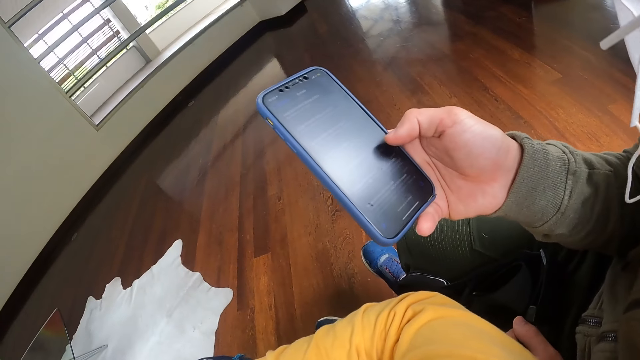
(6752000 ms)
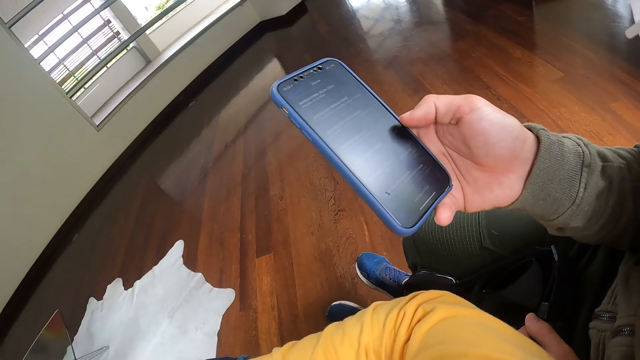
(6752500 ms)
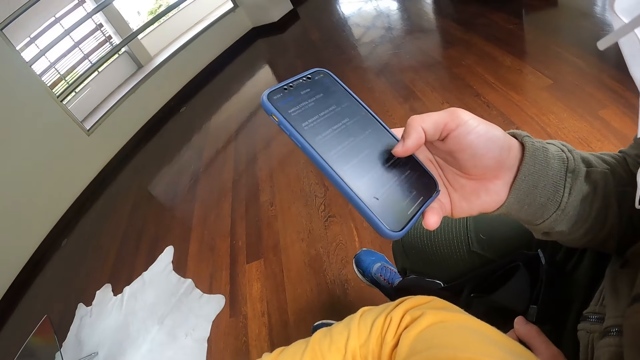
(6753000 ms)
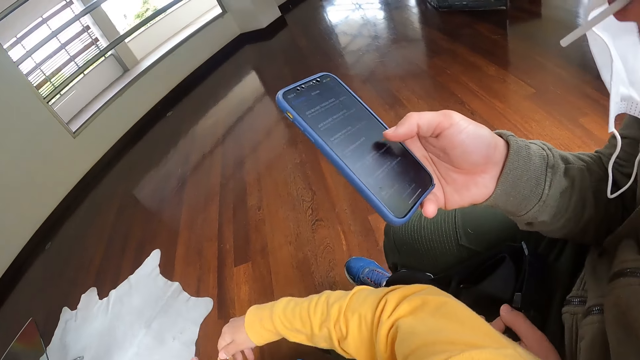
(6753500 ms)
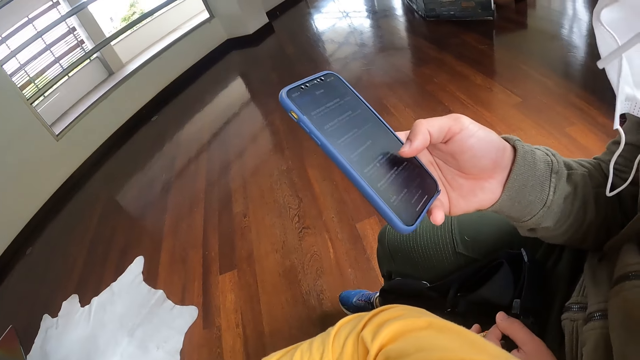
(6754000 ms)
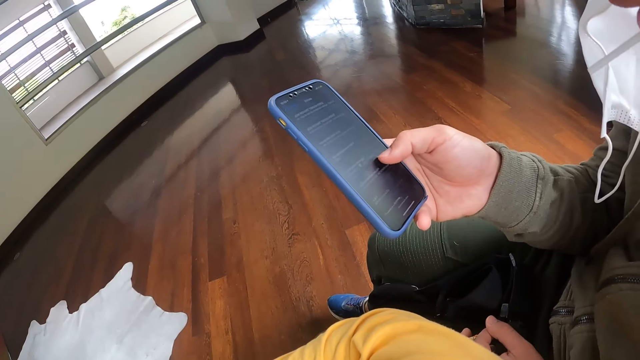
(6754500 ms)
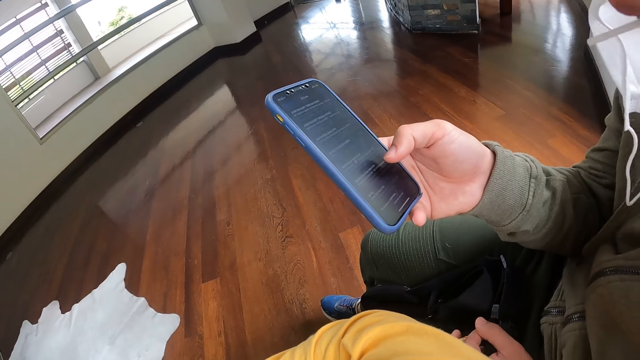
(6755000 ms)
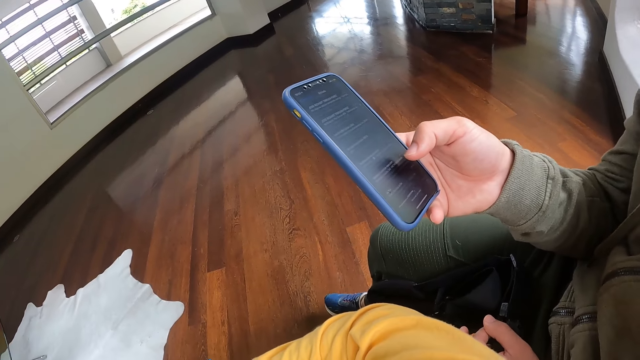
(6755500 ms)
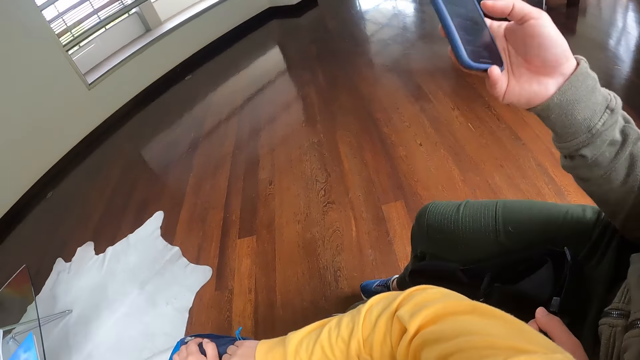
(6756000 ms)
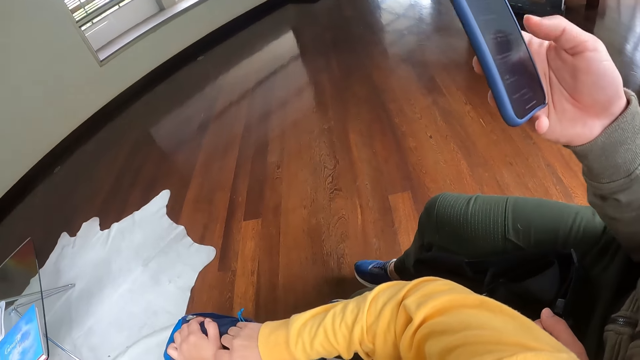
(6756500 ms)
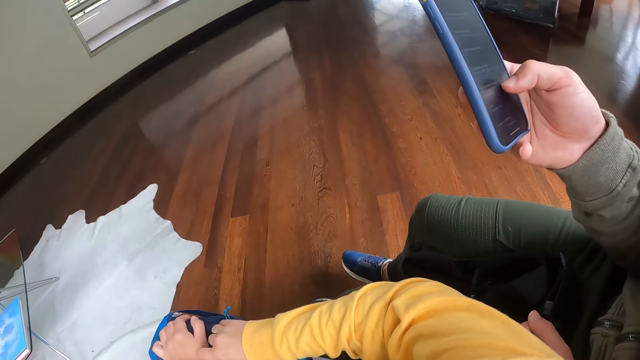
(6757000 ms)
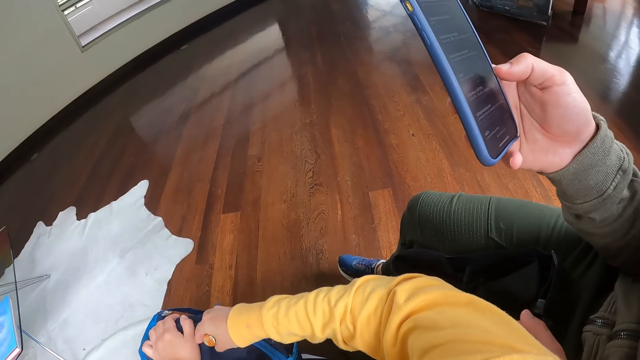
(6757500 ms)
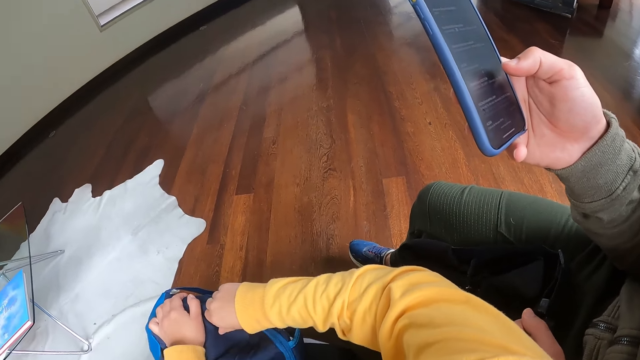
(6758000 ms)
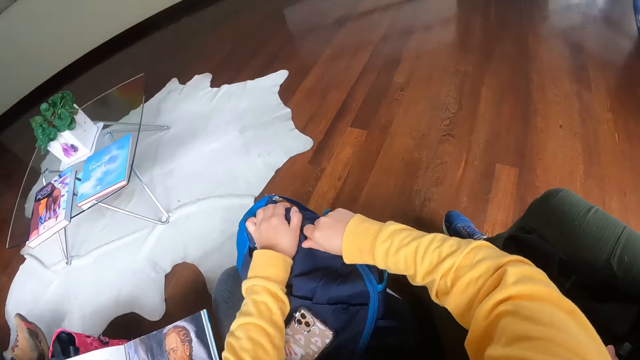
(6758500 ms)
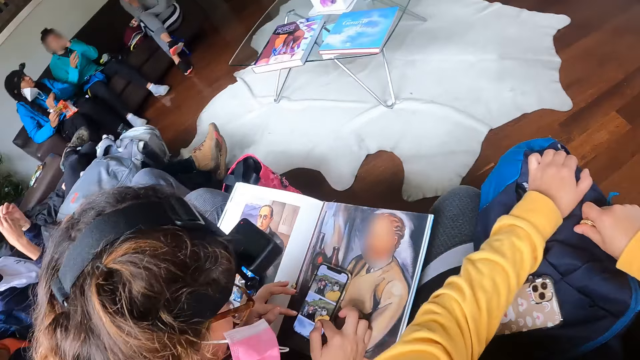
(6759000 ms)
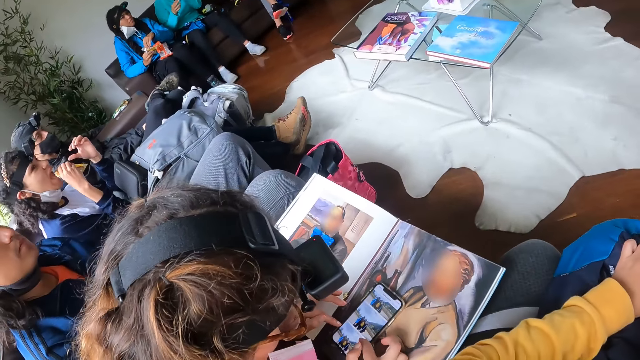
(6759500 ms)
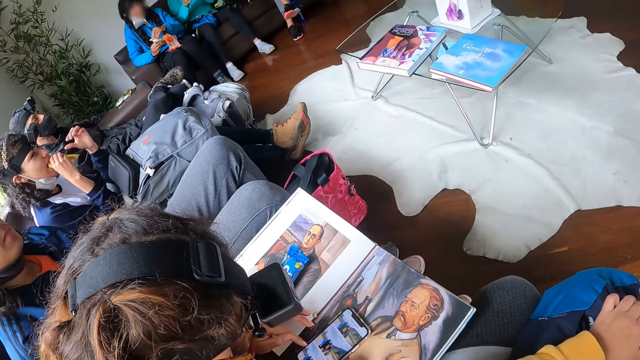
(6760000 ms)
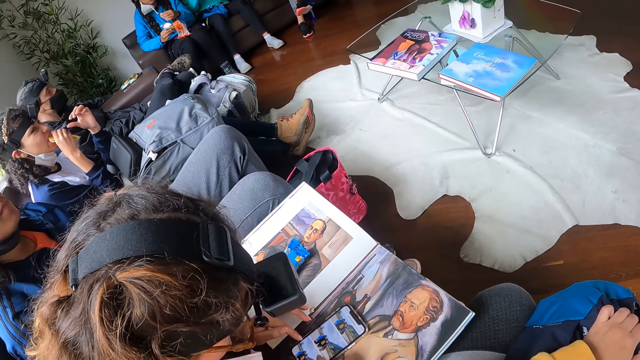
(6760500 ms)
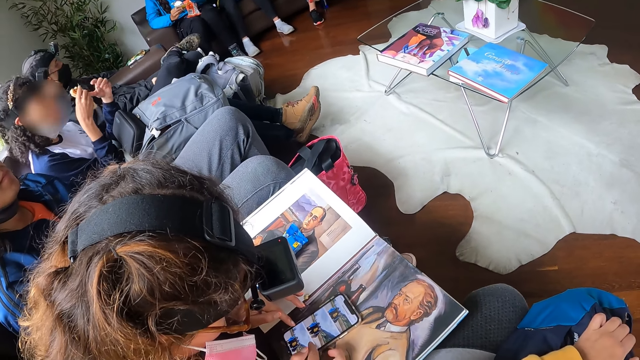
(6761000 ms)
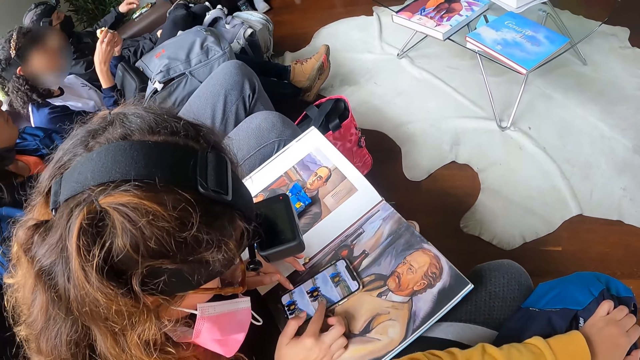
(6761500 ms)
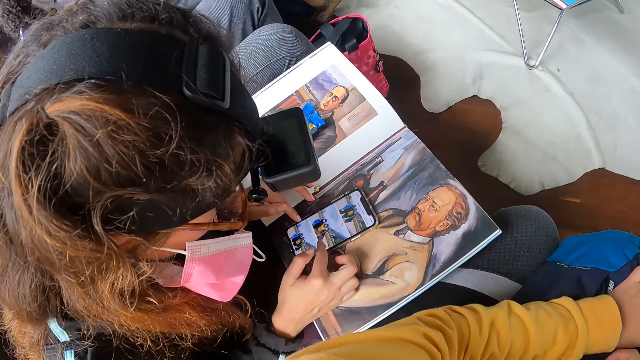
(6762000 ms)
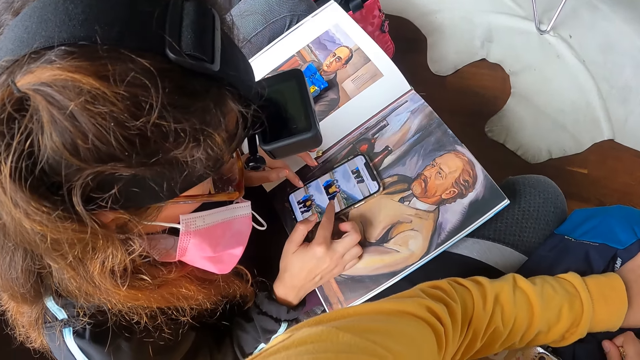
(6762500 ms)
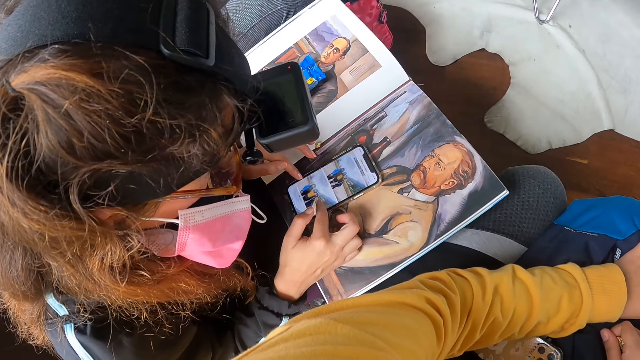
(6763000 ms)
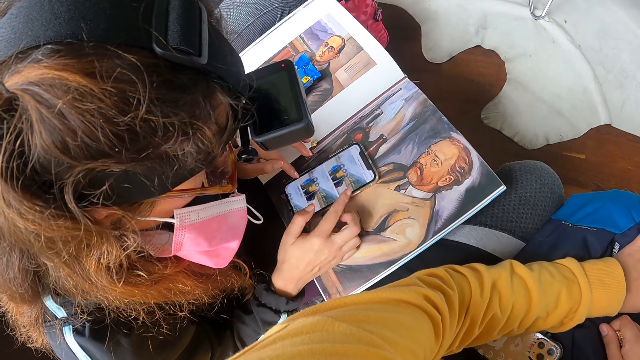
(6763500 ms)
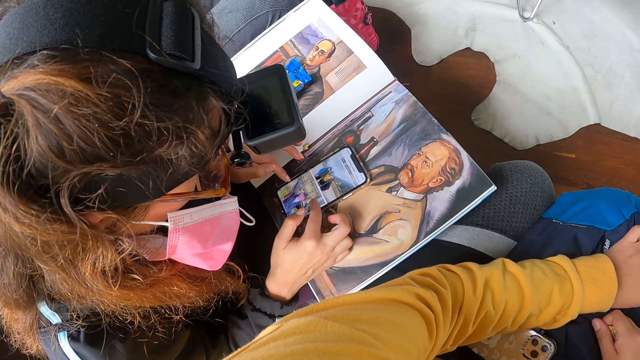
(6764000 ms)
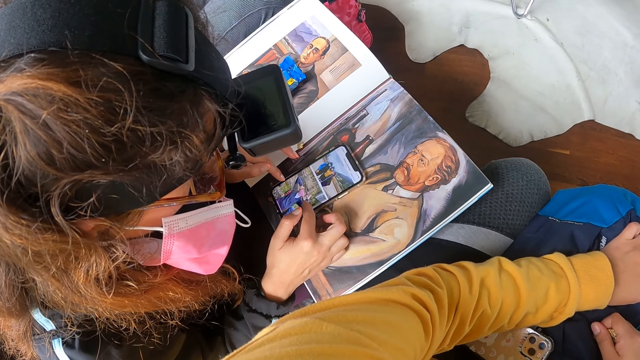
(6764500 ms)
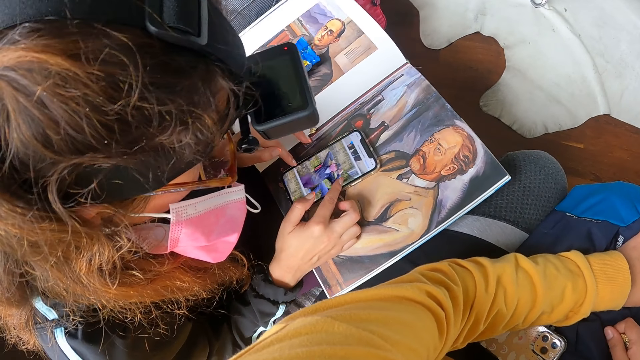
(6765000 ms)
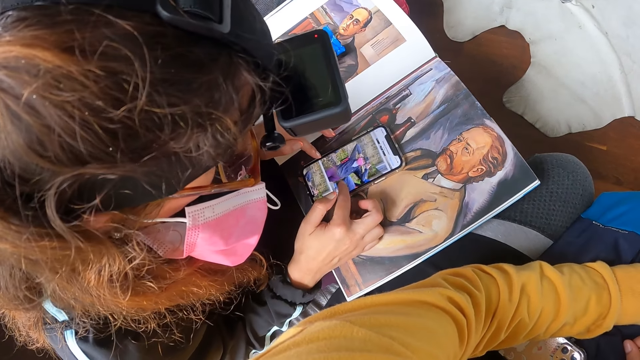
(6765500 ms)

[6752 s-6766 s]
The camera wearer interacts with a man. The man scrolls the phone and moves his hand. The camera wearer turns the candy on the backpack with his right hand. The man scrolls the phone. The camera wearer holds a bag. A woman puts the pack of snacks in her mouth with her right hand. Another woman holds a phone. The first woman eats fudge. The other woman scrolls the photos.

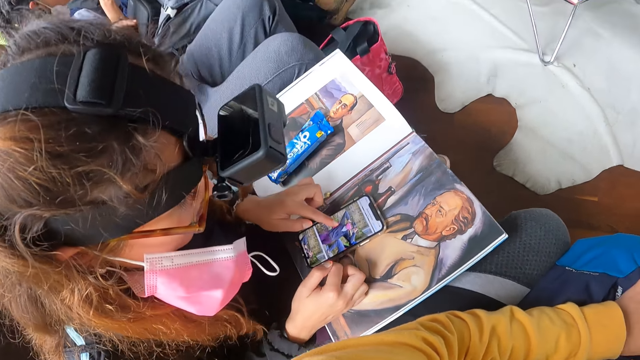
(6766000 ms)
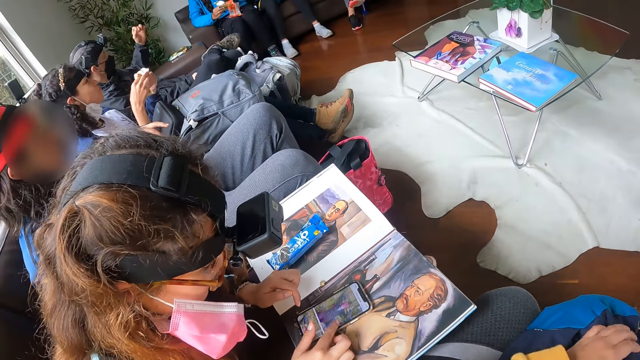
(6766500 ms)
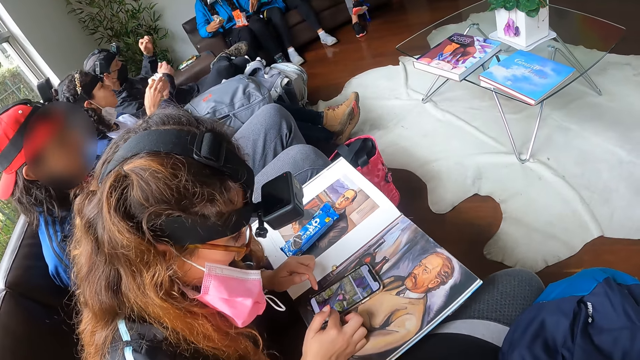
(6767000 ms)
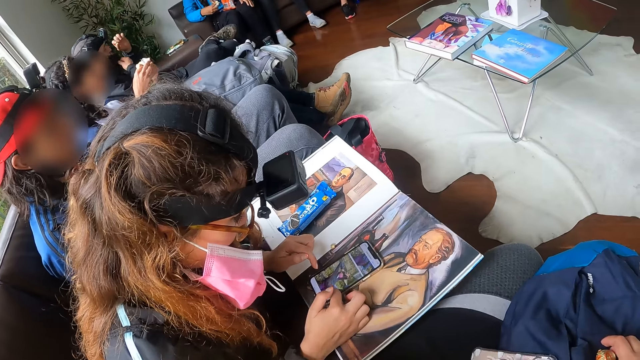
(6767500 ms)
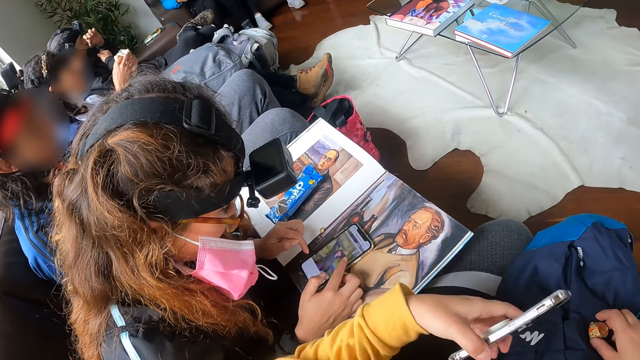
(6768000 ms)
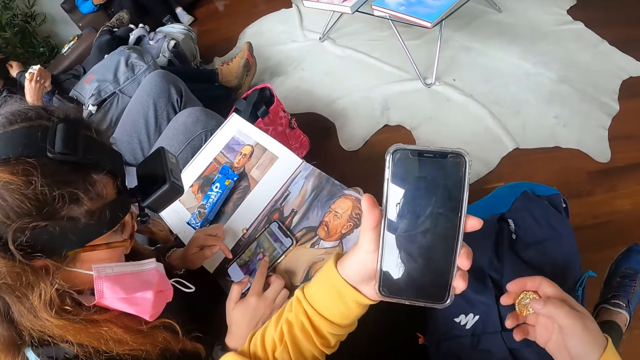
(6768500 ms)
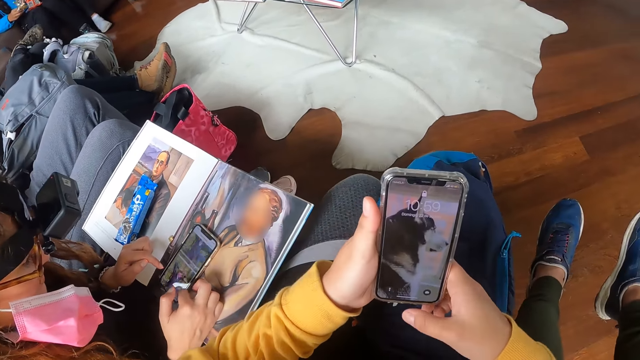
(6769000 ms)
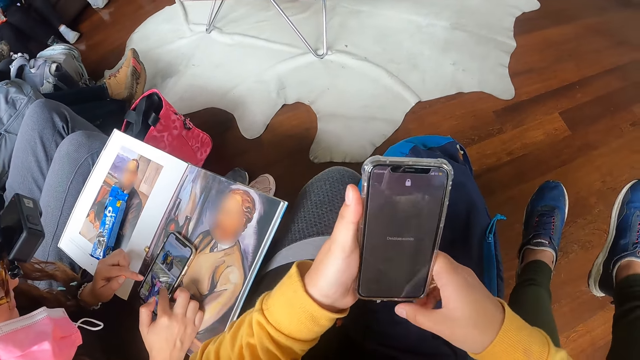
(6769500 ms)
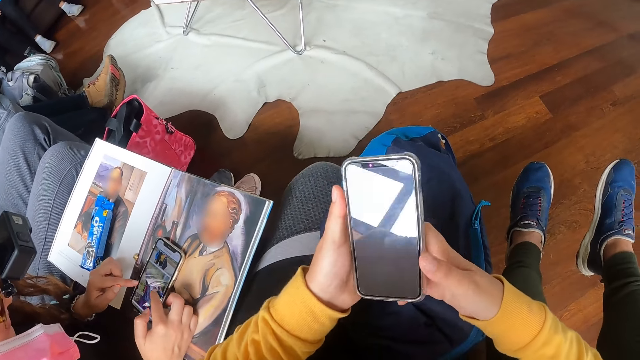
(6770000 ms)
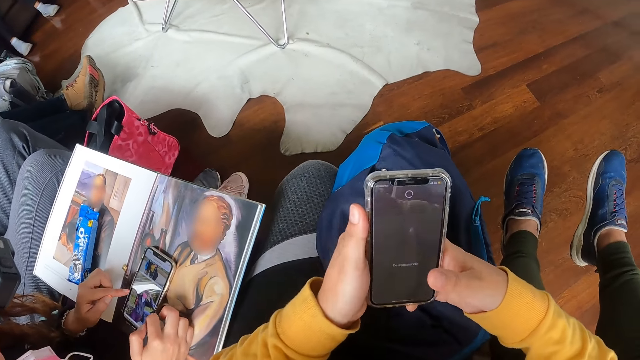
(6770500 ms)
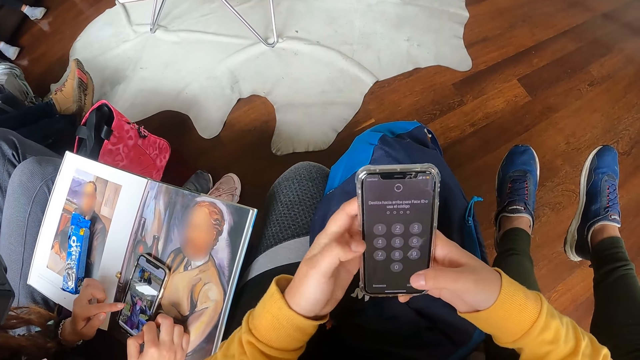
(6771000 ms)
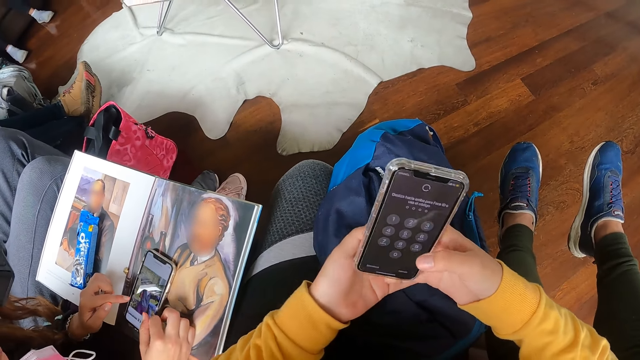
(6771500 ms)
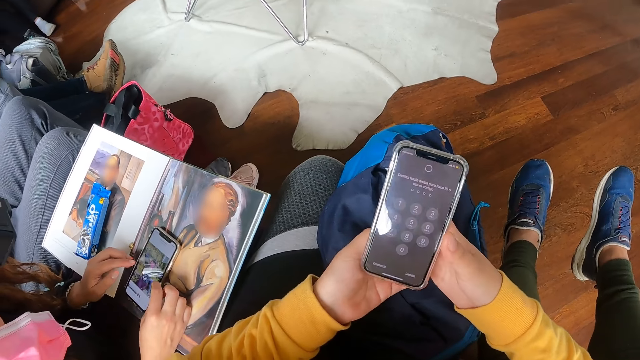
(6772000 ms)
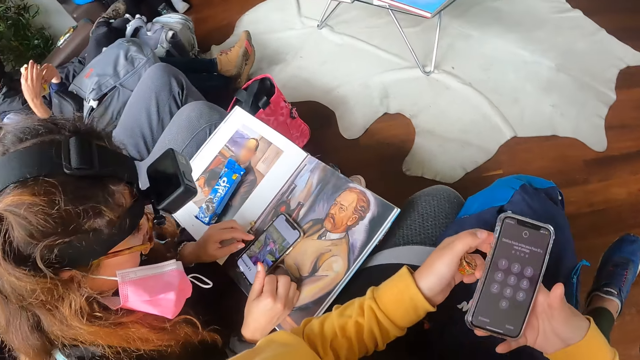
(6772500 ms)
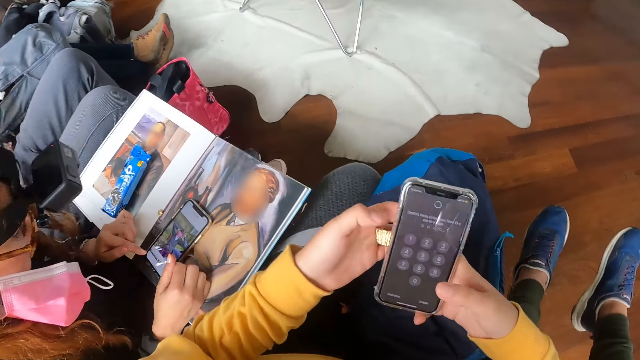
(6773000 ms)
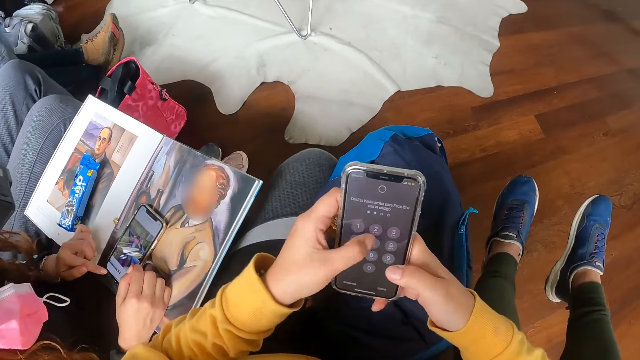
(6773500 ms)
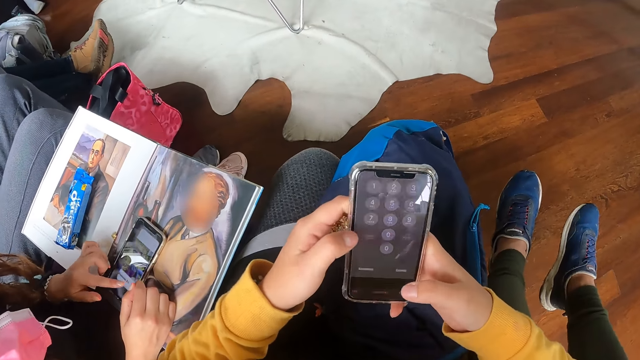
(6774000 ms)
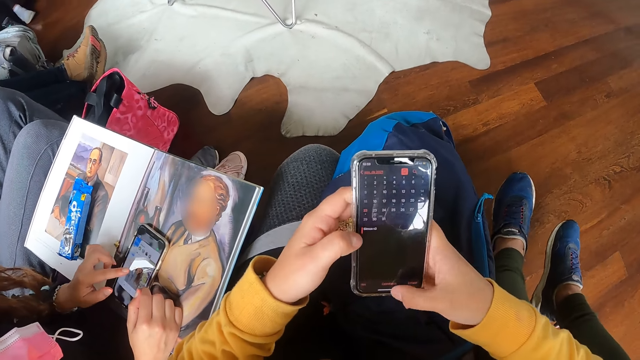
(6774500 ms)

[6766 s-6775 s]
A man touches a nose mask on his face with his right hand. The man touches his face with his left hand in the apartment. The camera wearer picks up a phone from a bag on her thigh with her left hand. She operates the phone with both hands in the apartment. She unlocks the phone.
